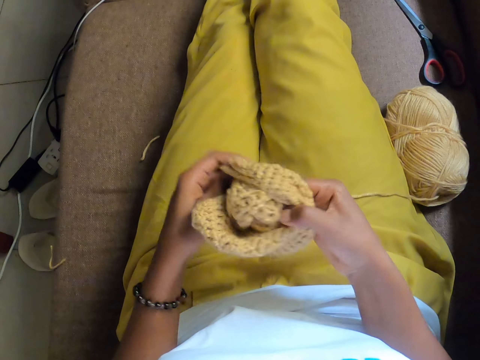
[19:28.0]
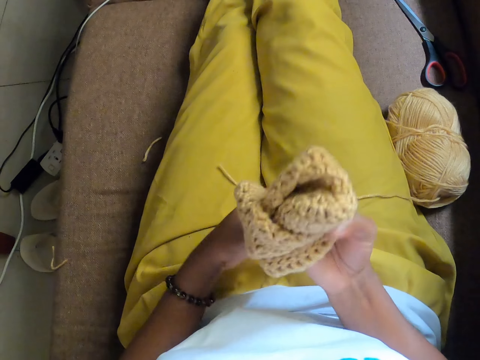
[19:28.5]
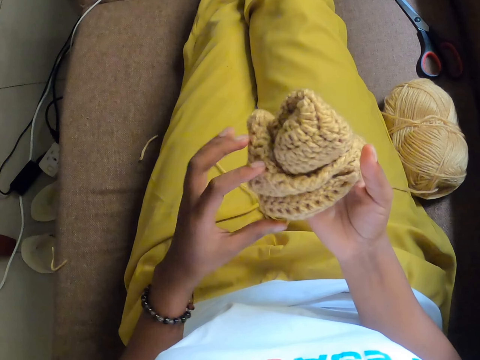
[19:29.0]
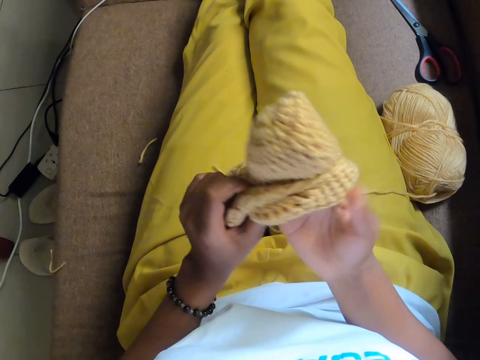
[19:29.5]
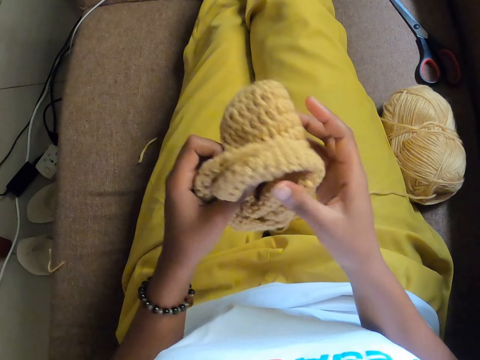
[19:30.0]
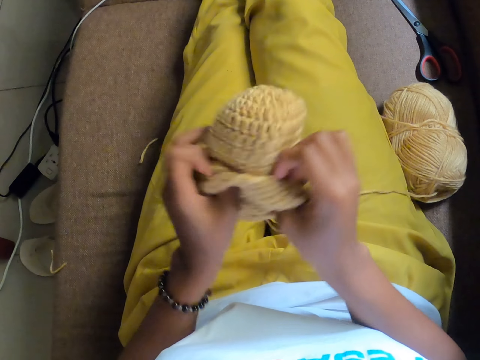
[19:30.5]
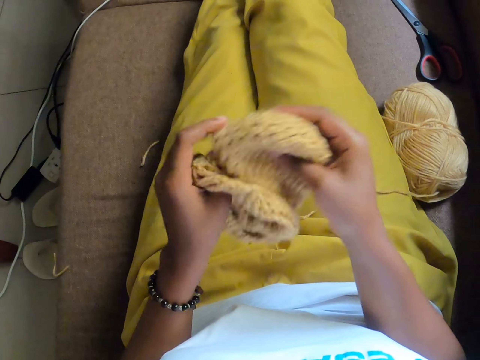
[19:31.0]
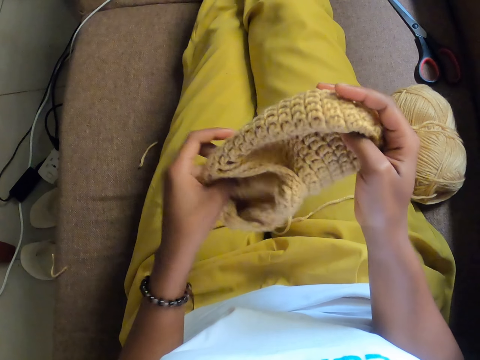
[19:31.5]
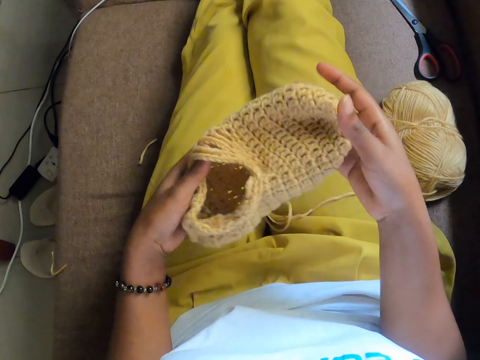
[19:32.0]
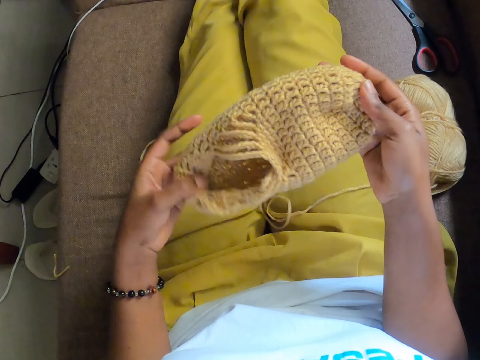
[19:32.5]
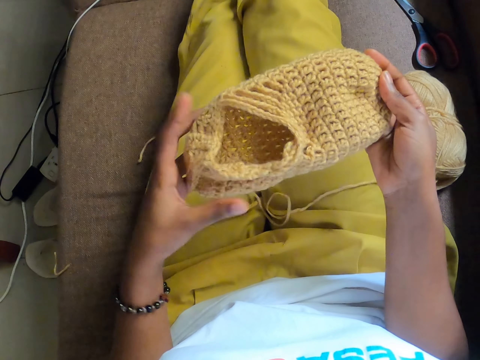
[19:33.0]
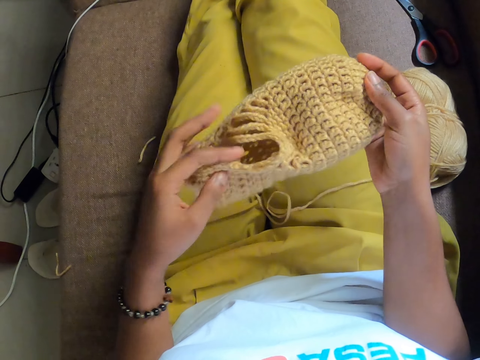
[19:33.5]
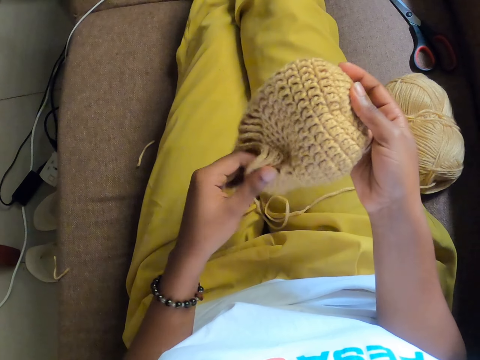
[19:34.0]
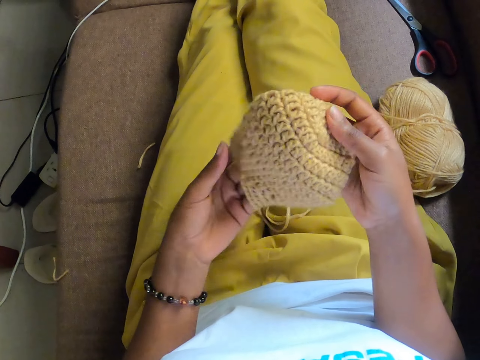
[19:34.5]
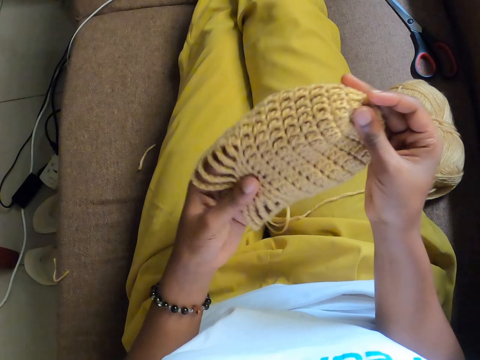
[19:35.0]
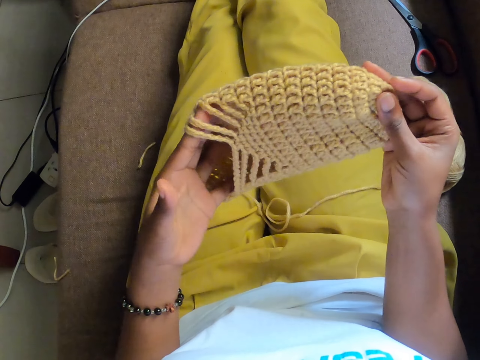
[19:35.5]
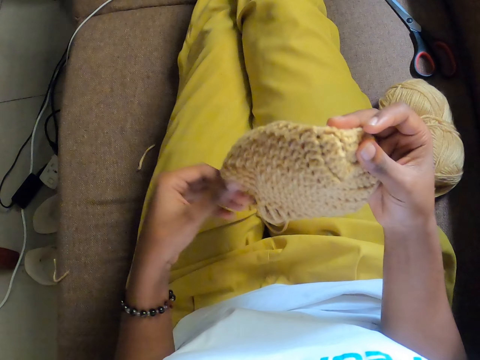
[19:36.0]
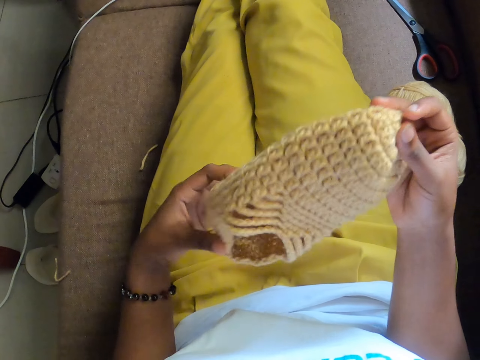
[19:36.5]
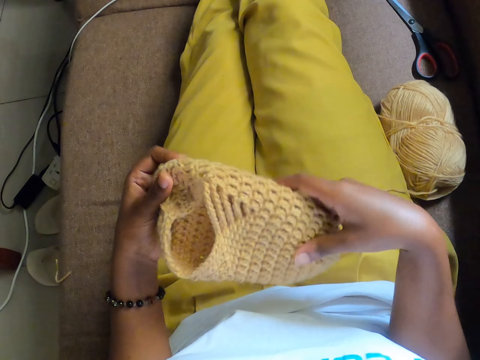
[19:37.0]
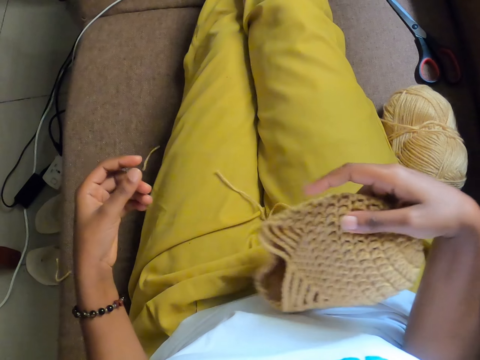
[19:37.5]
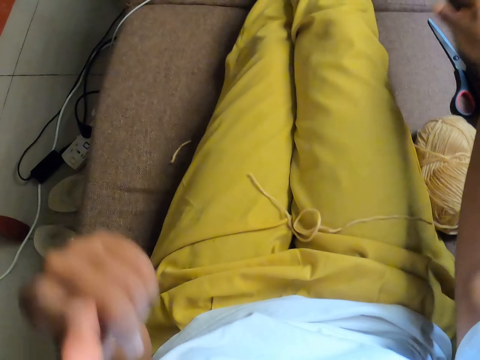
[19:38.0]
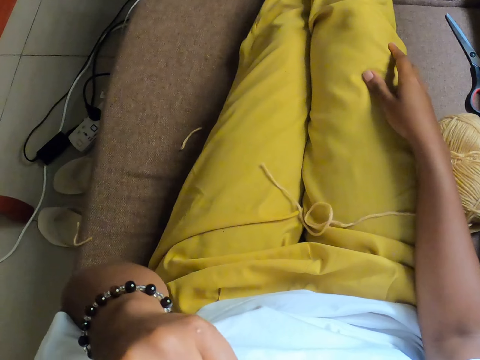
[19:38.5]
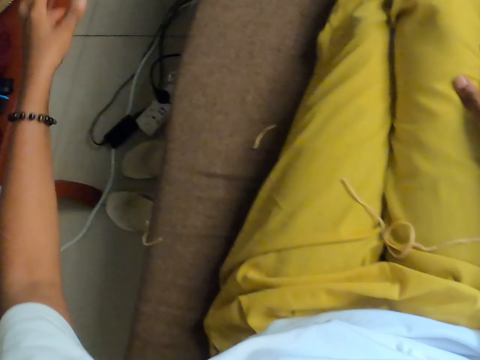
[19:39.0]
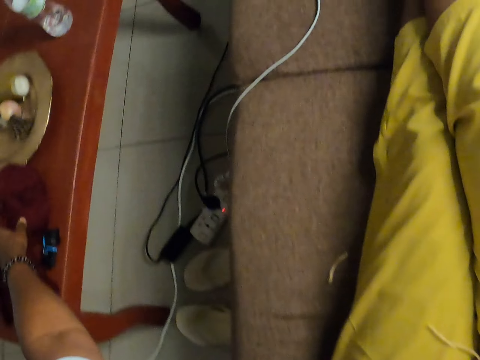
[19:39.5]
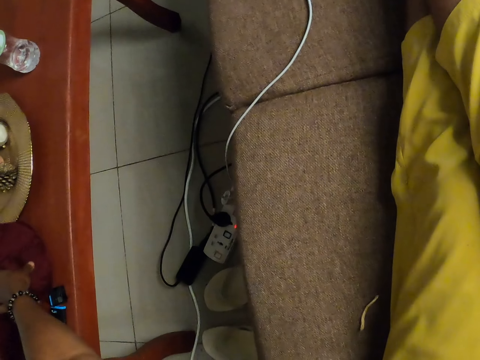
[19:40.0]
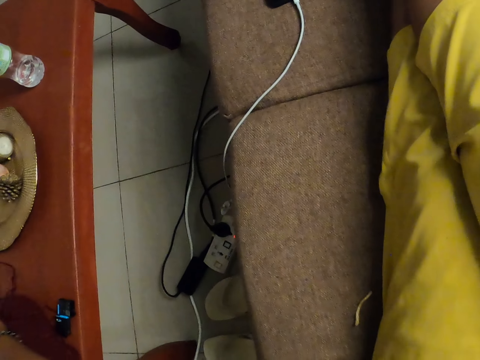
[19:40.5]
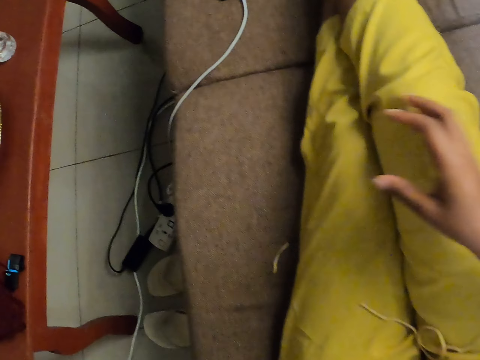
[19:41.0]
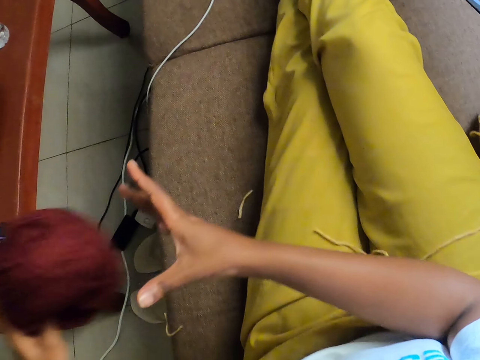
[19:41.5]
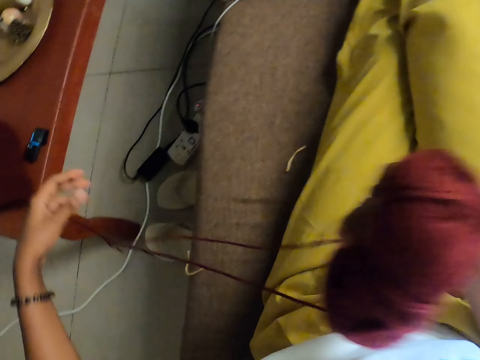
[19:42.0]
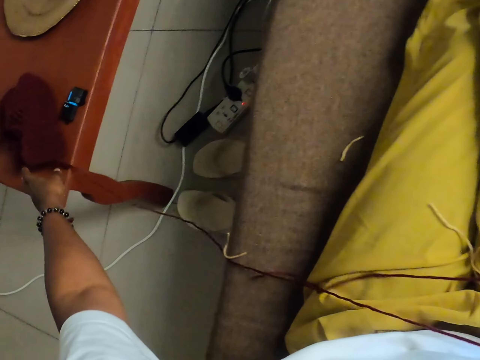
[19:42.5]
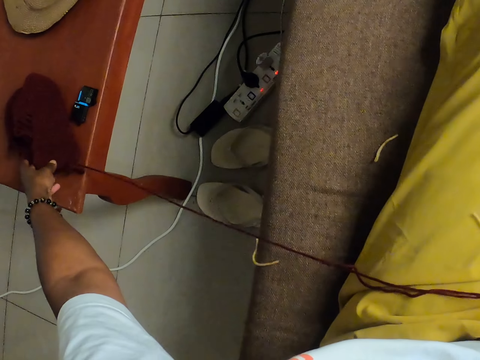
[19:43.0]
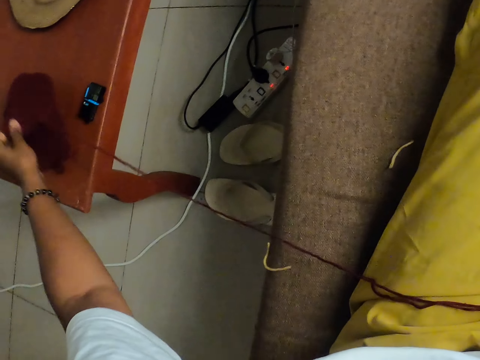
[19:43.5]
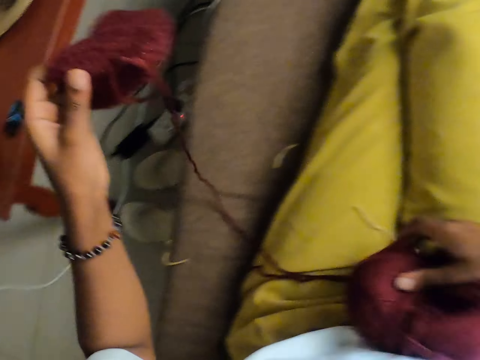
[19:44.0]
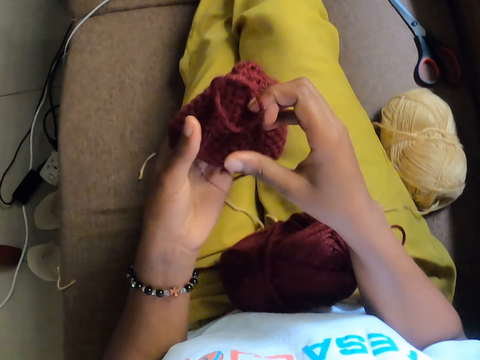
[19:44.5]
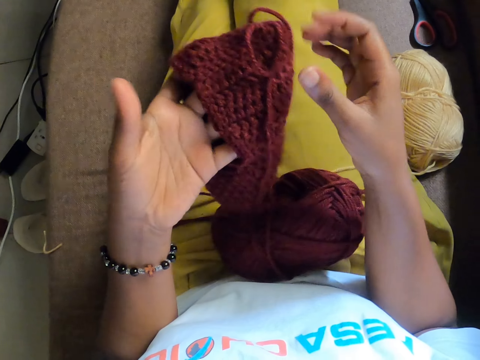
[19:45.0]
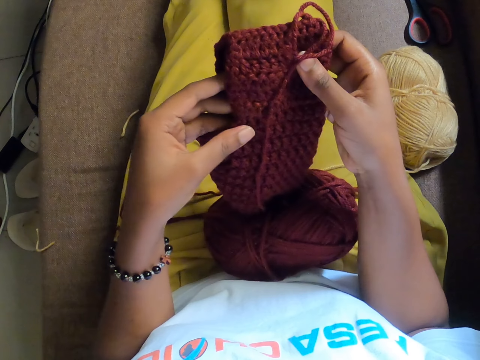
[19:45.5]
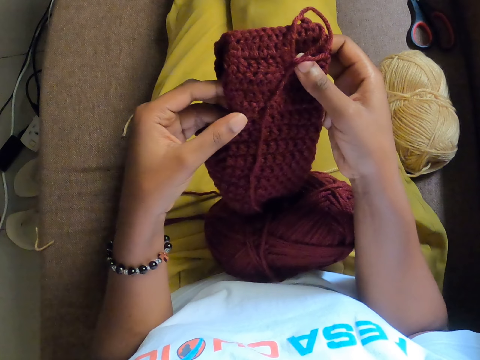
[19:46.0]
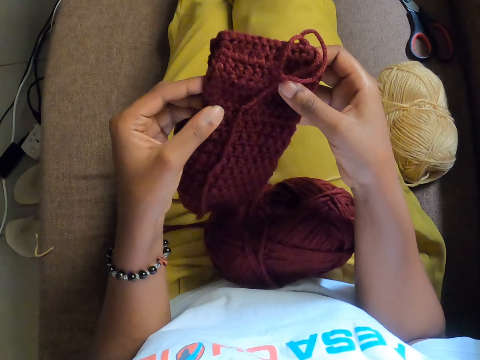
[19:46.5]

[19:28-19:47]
The camera wearer adjusts the crochet with both hands. She turns the crochet inside out. She holds the crochet with both hands. She stretches the crochet. She flings the crochet on the couch with her right hand. She touches her face with her left hand. She picks up a yarn of wool from a table with her left hand. She passes the yarn of wool to her right hand. She picks up a crochet from the table with her left hand. She holds the crochet with both hands.

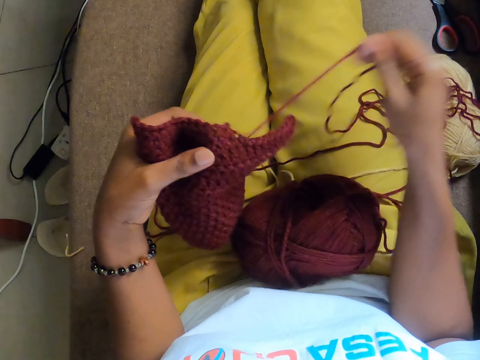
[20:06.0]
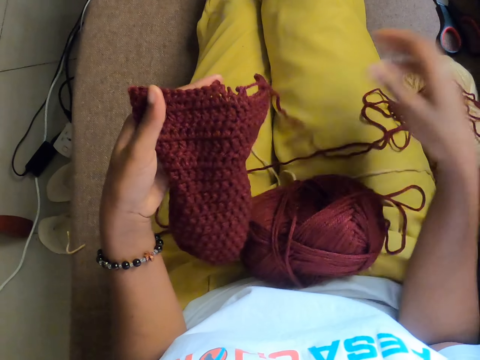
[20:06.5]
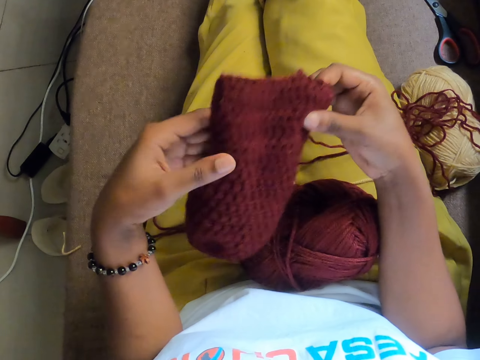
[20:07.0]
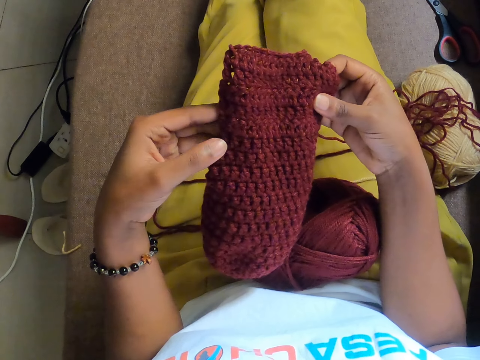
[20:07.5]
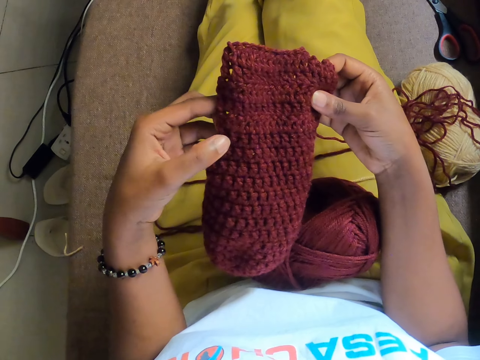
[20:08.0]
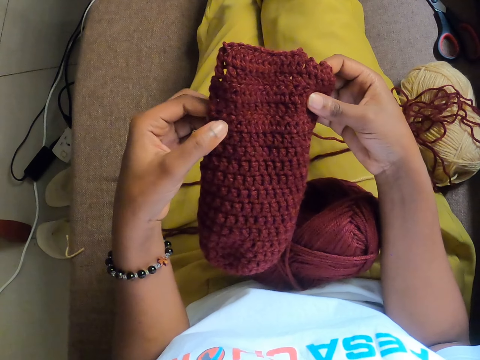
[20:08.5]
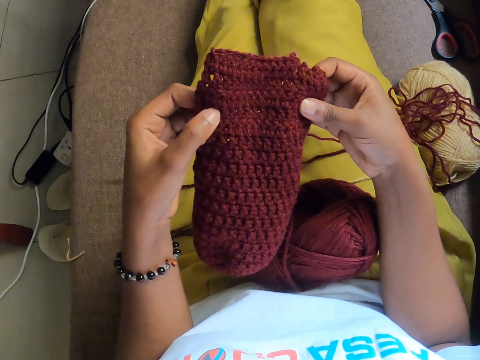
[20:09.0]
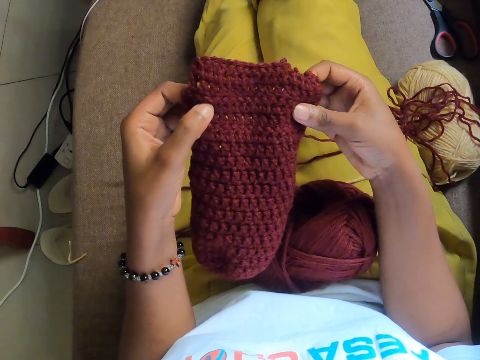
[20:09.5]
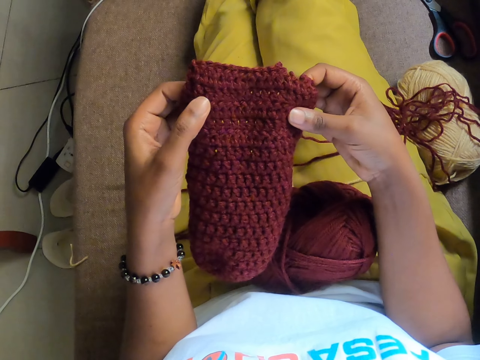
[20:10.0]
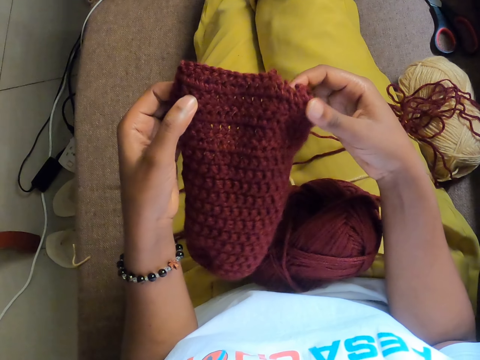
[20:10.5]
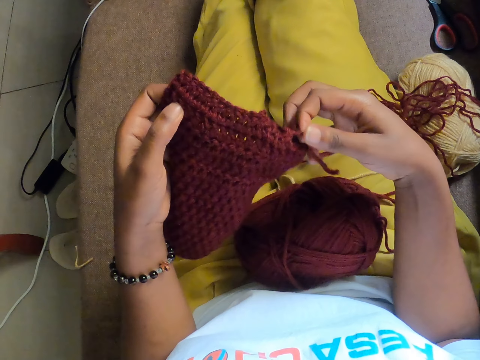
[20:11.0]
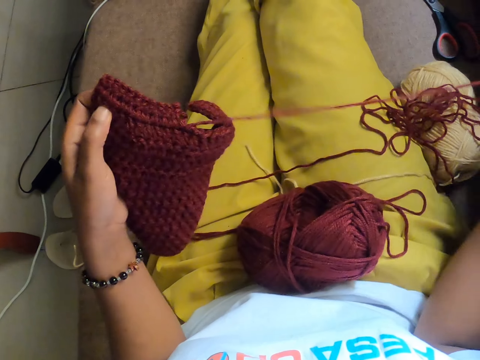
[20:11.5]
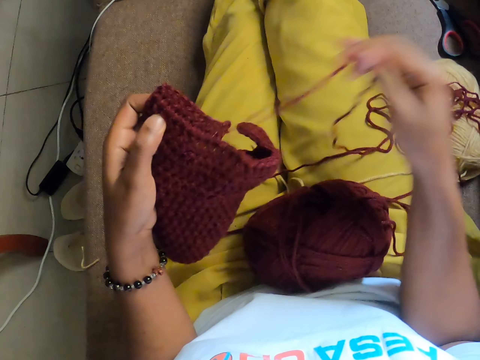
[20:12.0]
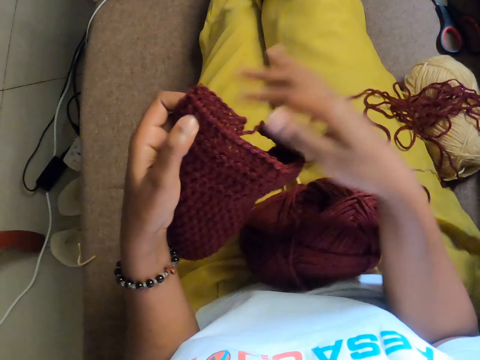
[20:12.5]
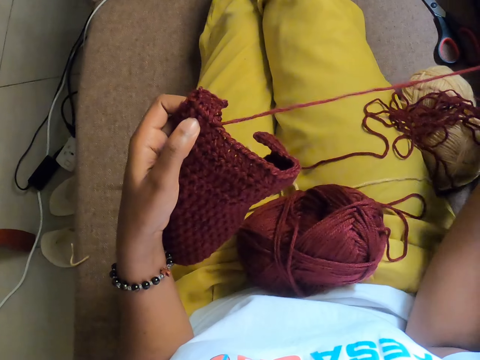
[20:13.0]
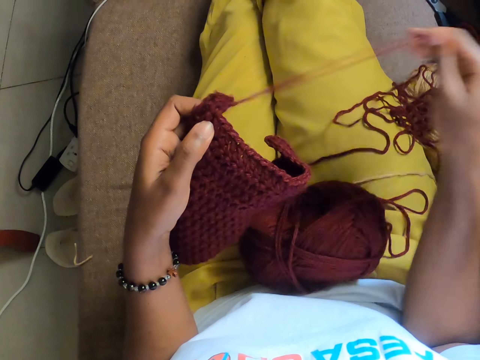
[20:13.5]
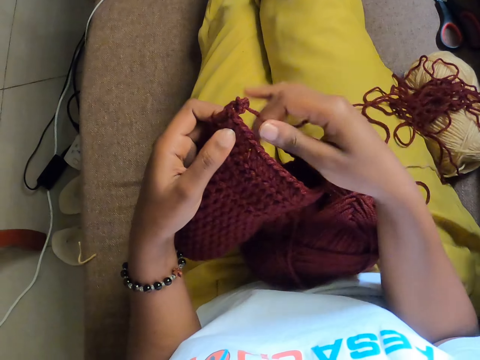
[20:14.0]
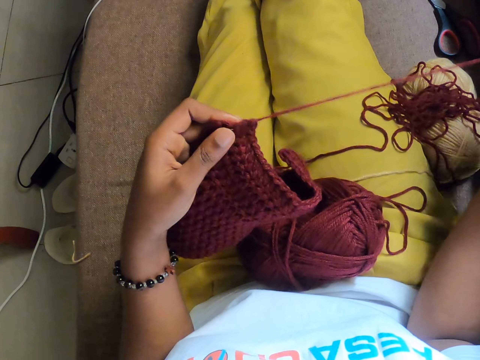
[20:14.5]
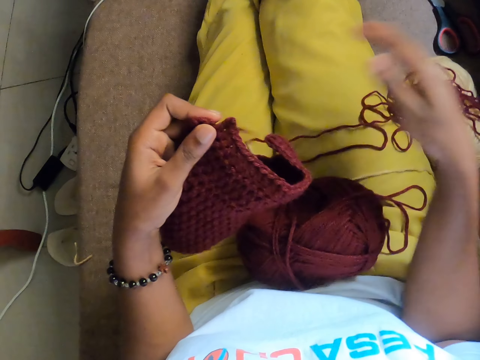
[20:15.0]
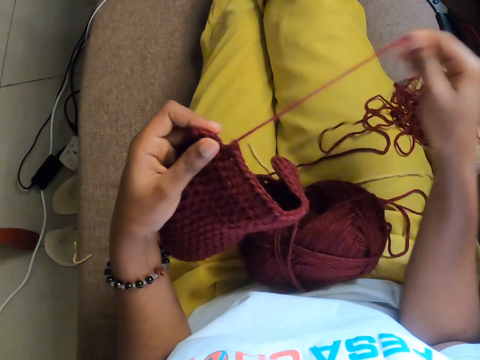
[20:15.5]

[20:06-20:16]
The camera wearer counts the steps on the crochet with her left hand. She pulls the thread on the crochet. She looks at the crochet. She loosens the crochet with her right hand.
